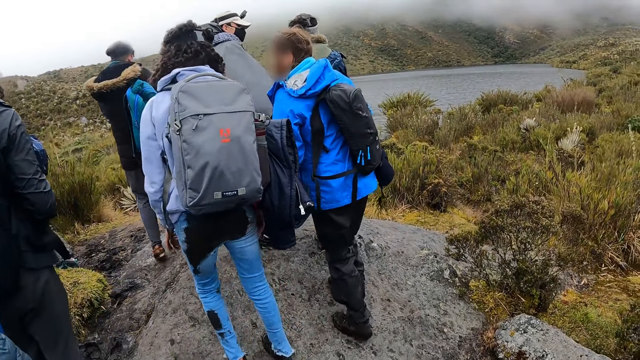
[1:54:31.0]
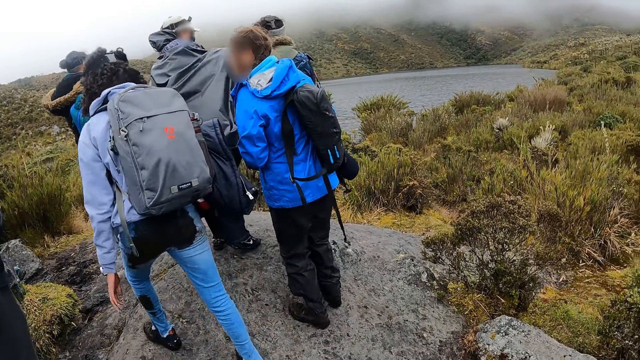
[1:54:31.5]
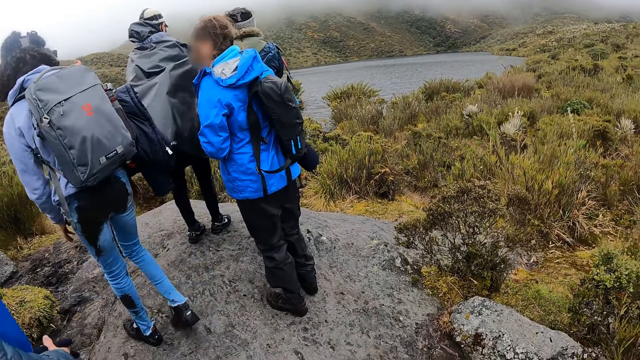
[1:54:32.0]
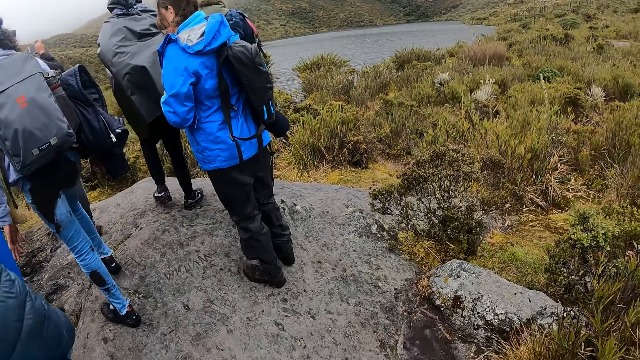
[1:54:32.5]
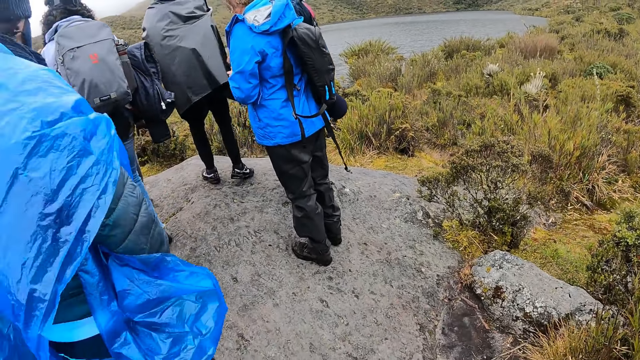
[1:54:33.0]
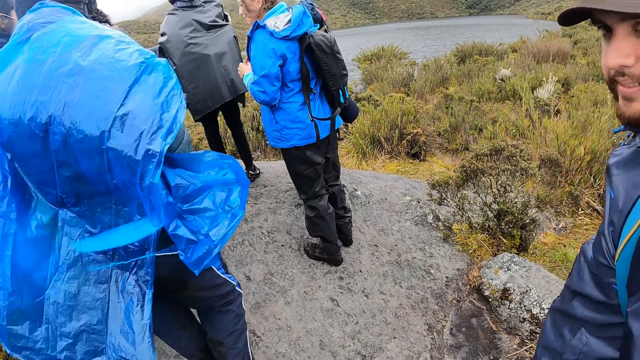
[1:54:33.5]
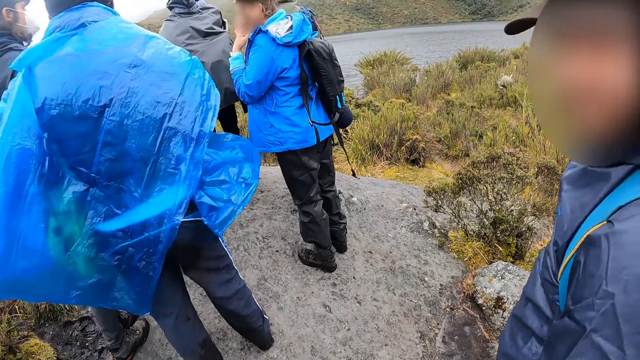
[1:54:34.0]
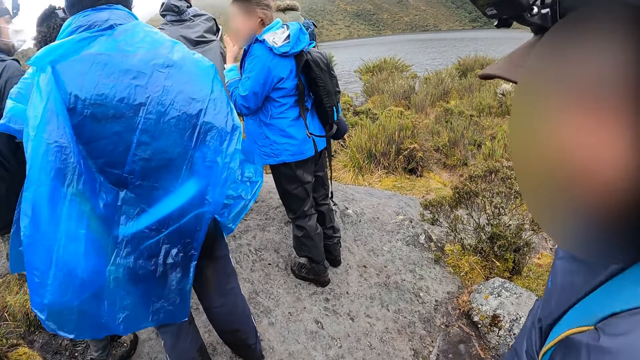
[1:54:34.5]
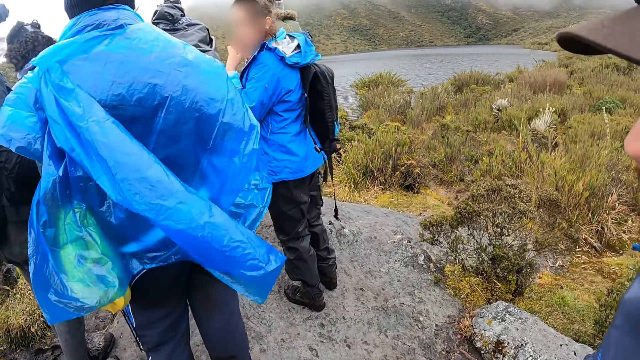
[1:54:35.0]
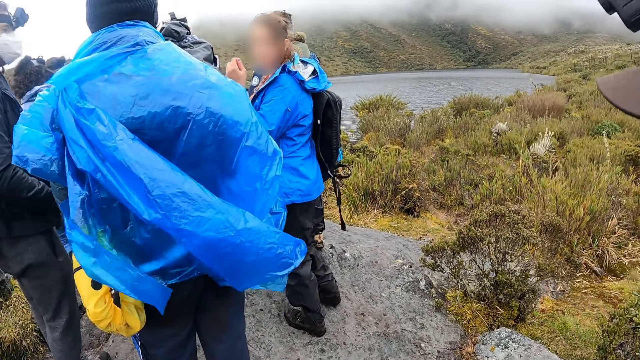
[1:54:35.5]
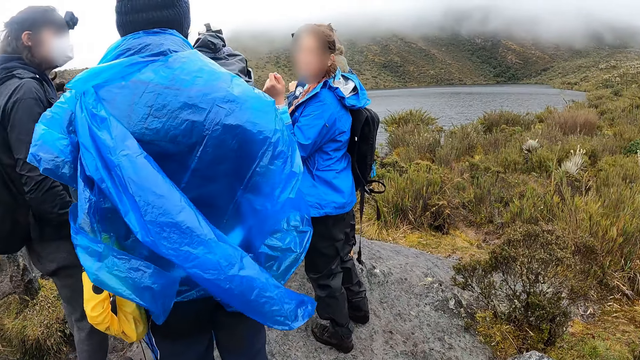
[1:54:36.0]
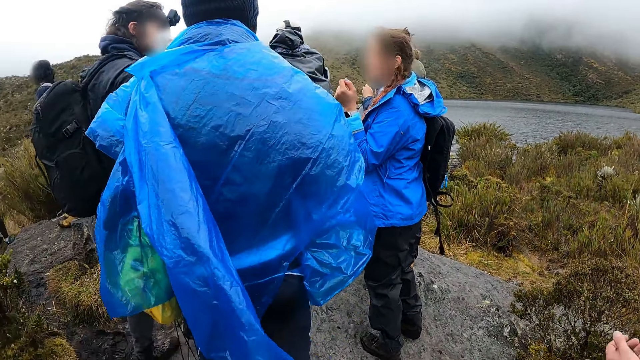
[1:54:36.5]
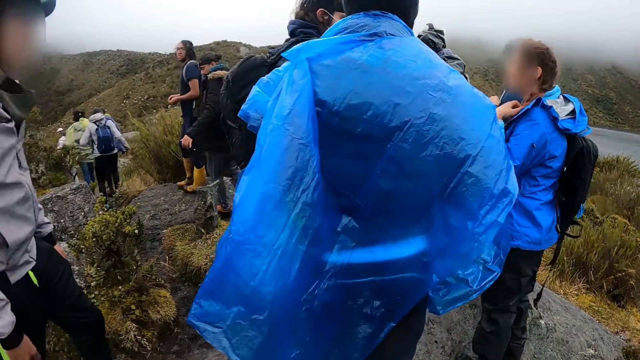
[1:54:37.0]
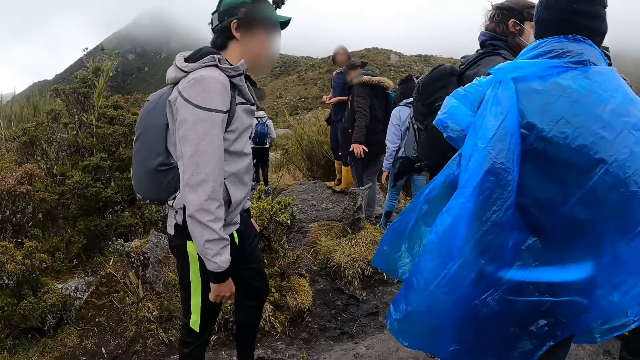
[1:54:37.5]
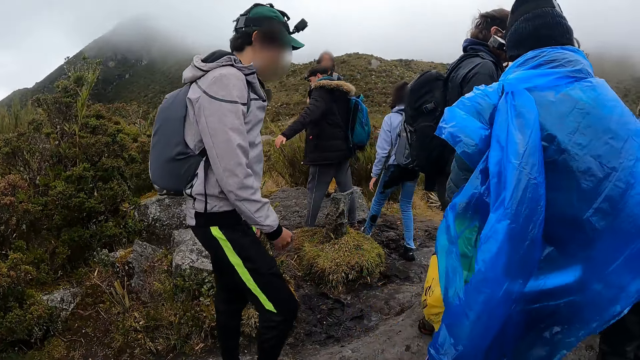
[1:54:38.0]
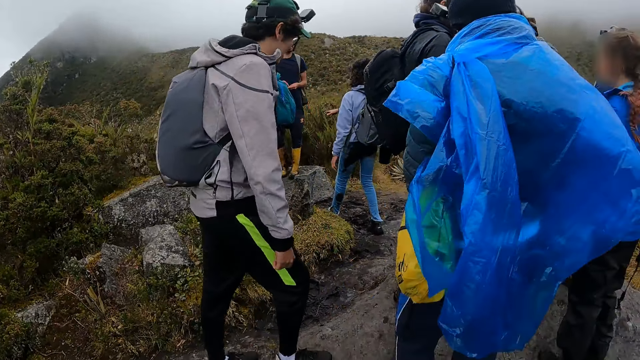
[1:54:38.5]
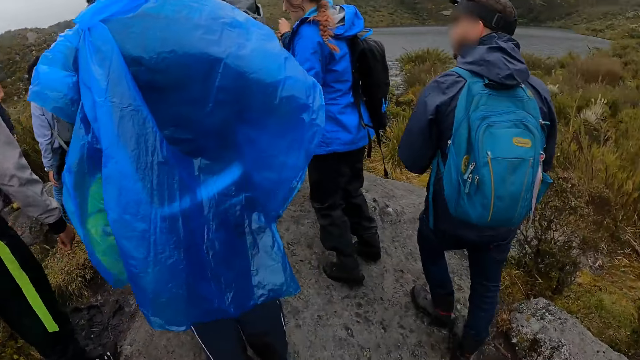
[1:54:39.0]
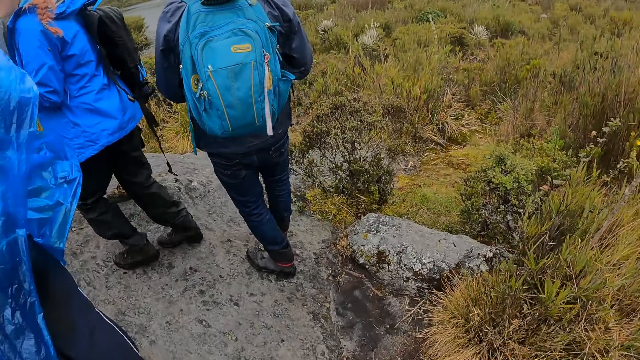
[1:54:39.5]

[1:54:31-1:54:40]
The camera wearer interacts with a man.

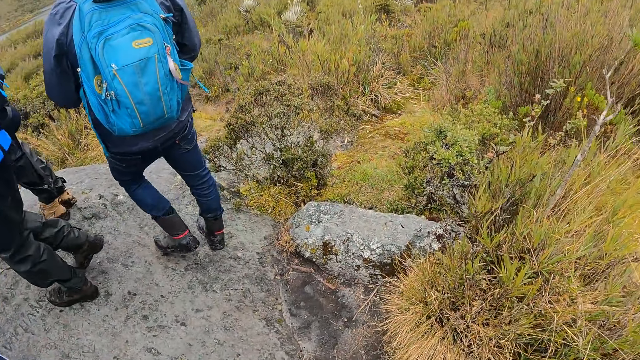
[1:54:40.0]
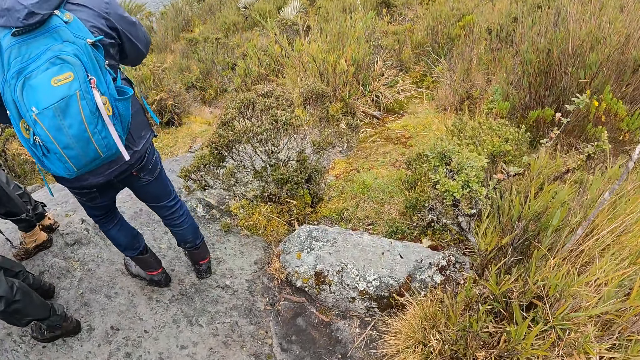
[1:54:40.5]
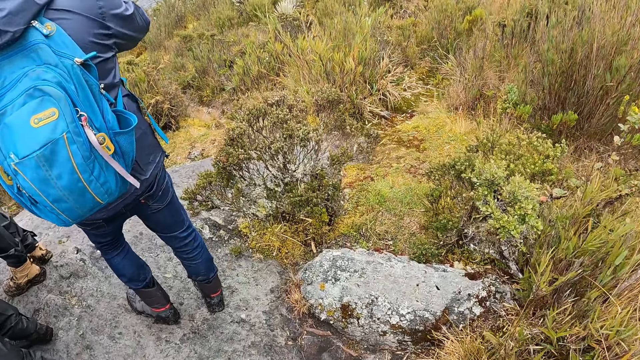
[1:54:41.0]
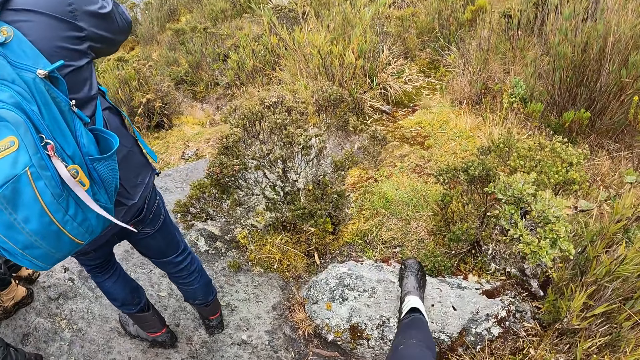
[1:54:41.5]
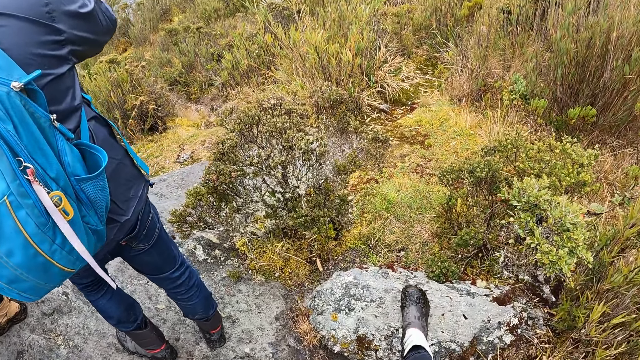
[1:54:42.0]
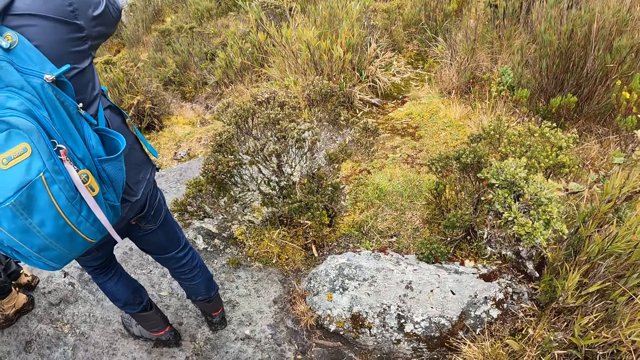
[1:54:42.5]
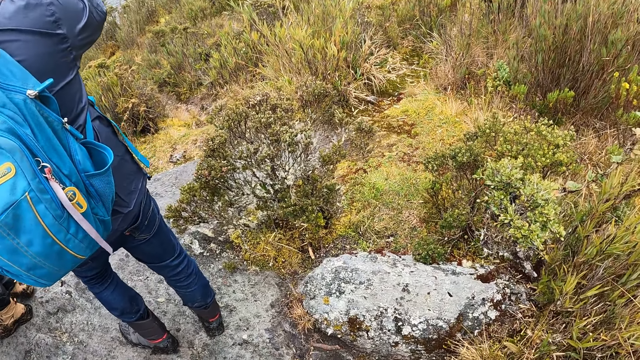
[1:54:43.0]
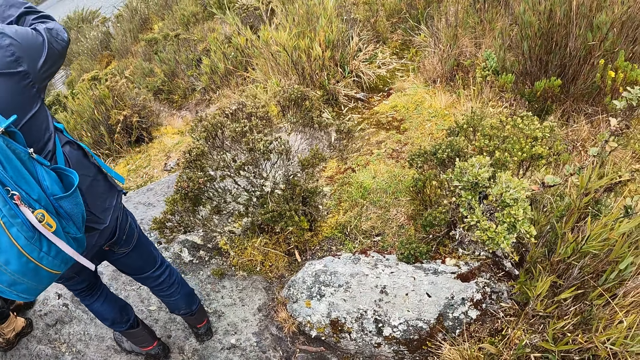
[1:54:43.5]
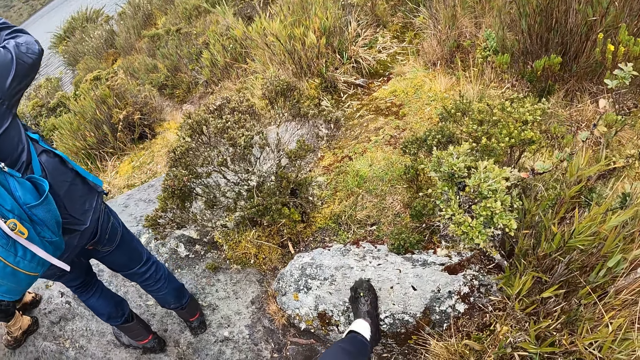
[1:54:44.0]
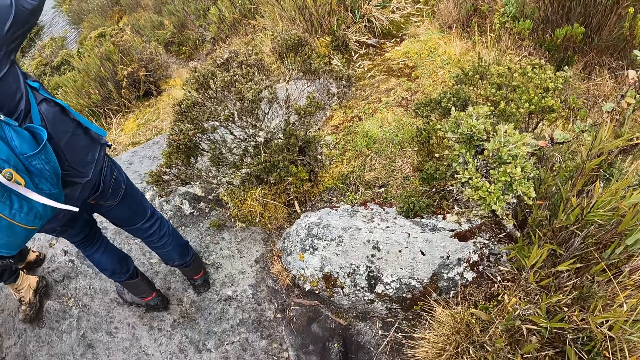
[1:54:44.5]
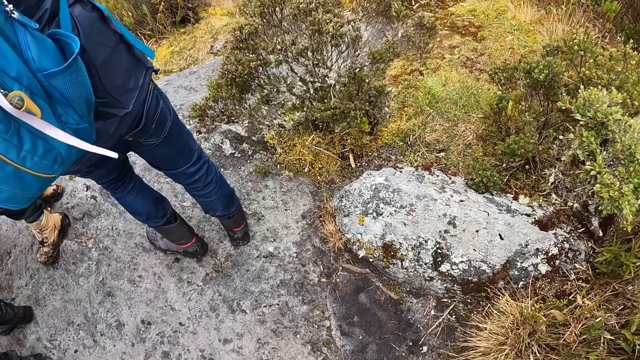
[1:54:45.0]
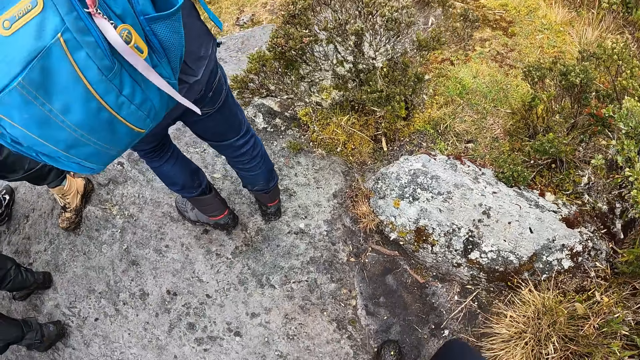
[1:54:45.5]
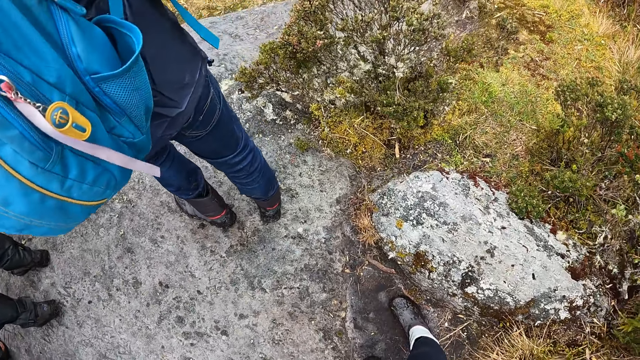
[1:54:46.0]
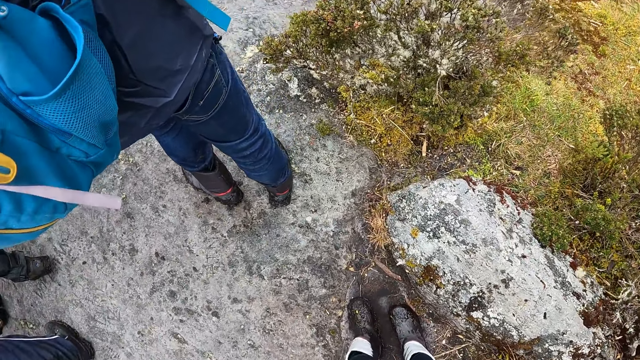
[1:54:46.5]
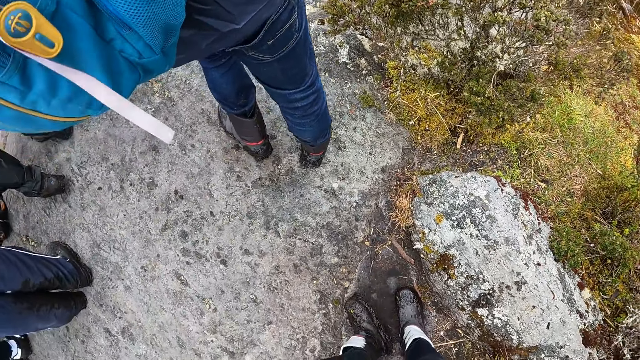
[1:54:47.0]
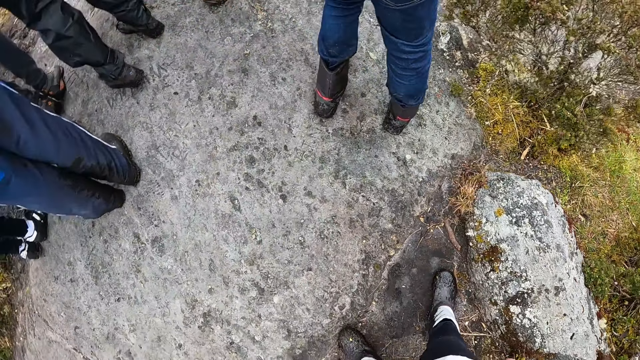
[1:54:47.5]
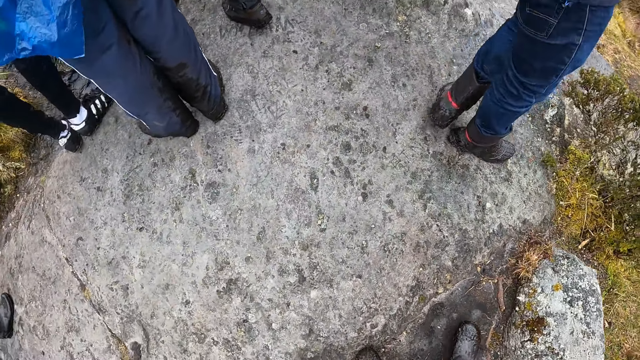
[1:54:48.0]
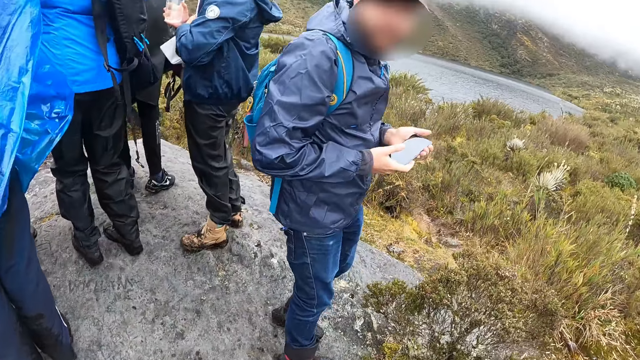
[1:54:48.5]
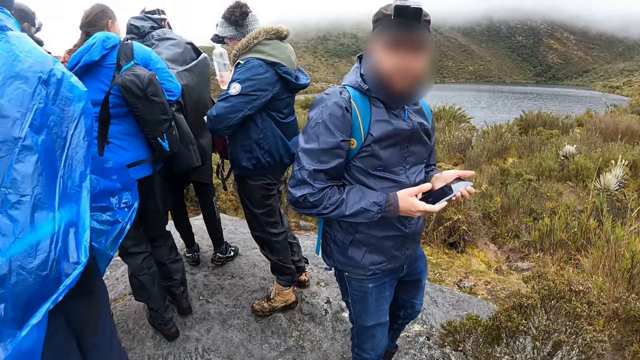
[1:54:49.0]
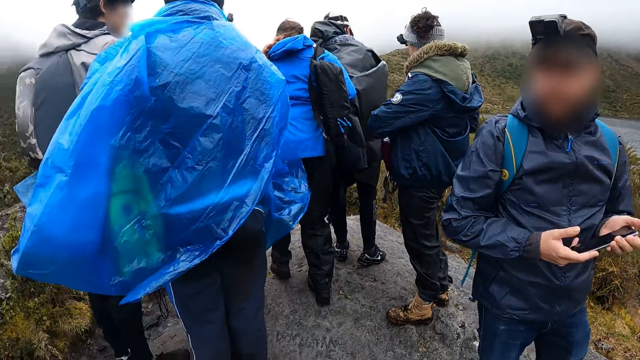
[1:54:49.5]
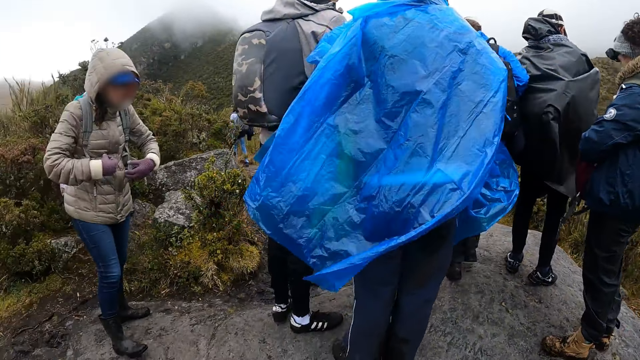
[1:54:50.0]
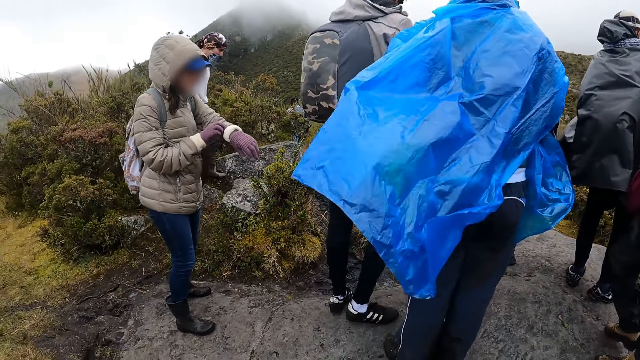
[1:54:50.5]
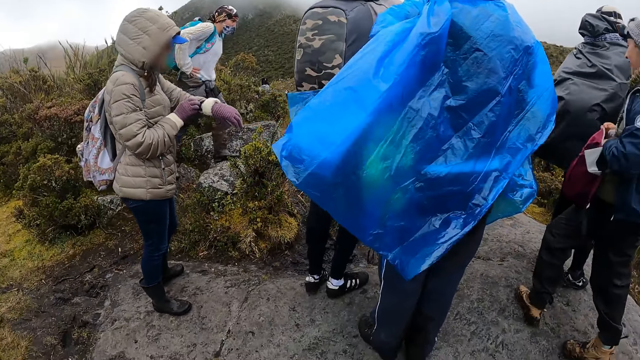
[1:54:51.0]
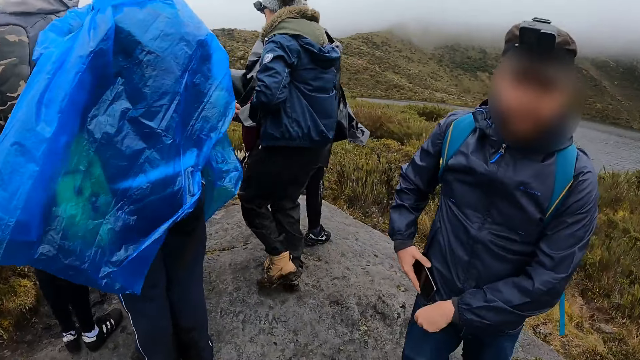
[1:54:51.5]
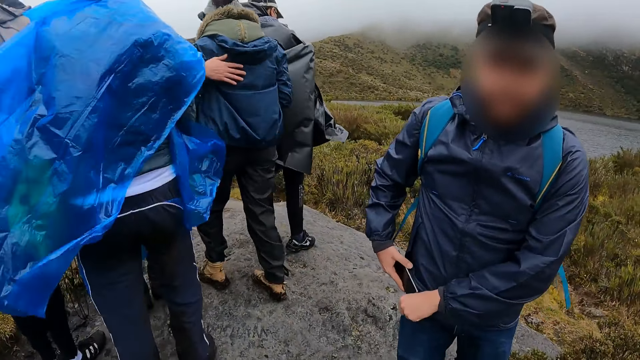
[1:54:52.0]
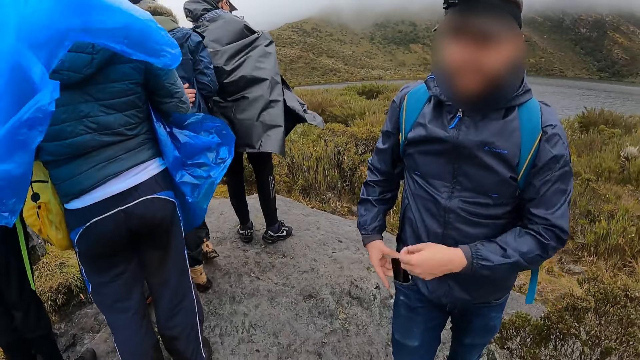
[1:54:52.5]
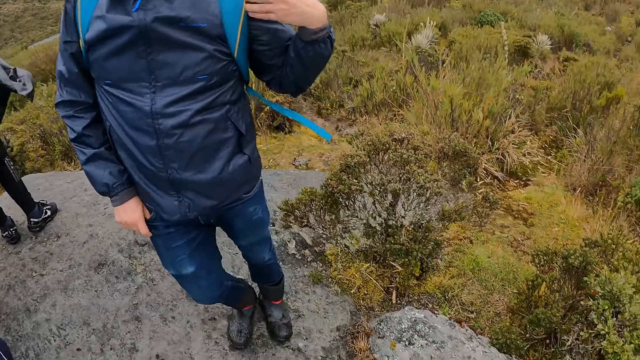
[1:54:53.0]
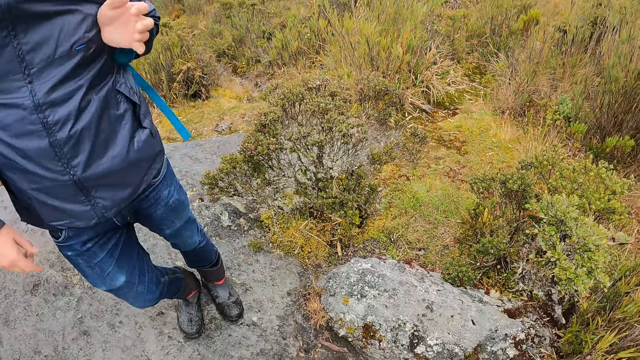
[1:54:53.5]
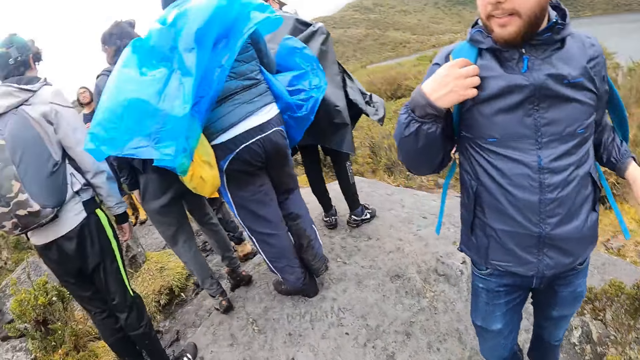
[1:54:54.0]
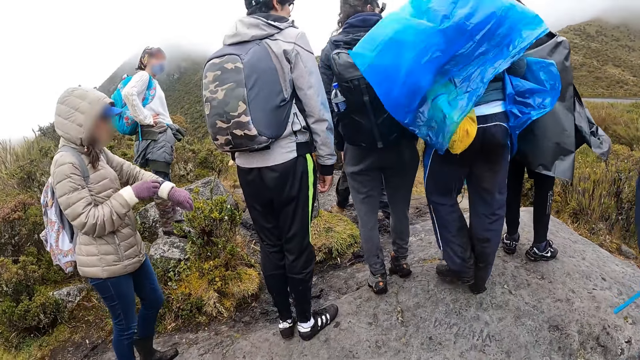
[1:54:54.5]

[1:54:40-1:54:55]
The camera wearer rubs a boot against a rock. They rub the boot against the rock. They look around. A man keeps a mobile phone in his pocket with his right hand. The man removes a bag from his shoulder with his left hand.
